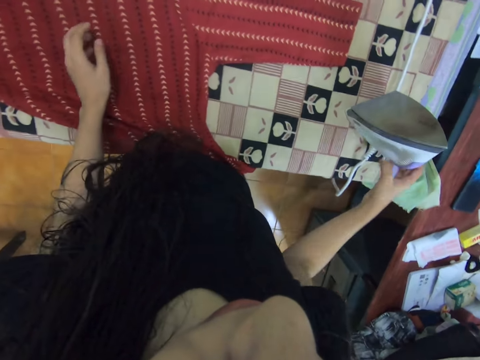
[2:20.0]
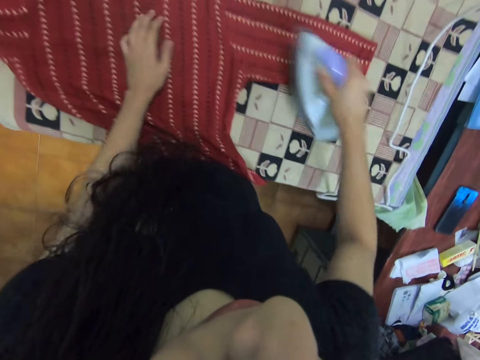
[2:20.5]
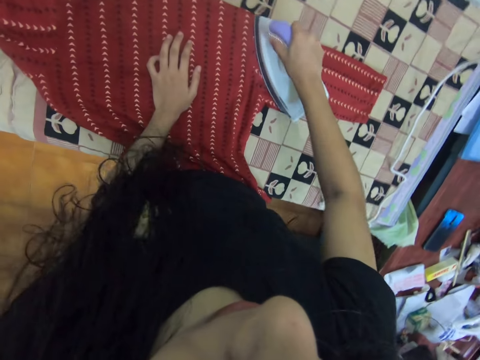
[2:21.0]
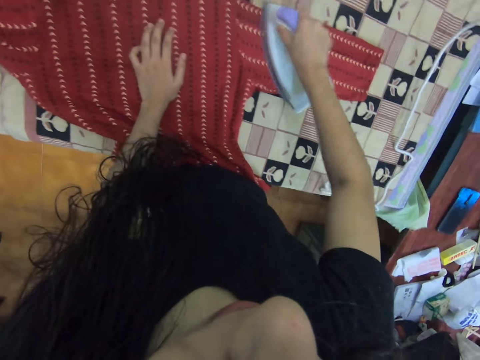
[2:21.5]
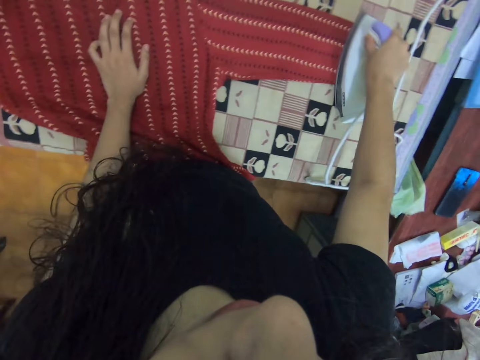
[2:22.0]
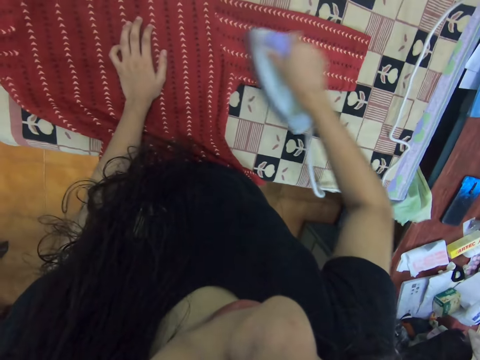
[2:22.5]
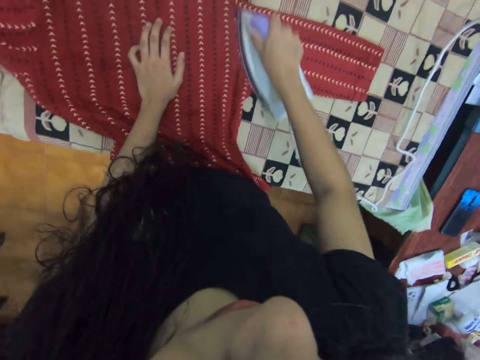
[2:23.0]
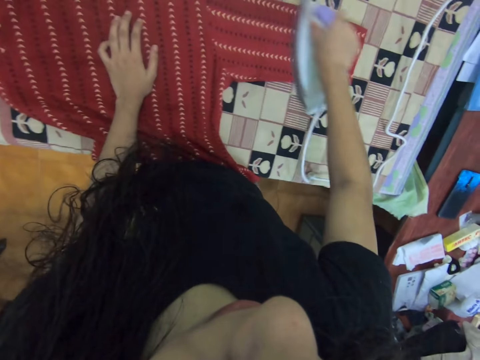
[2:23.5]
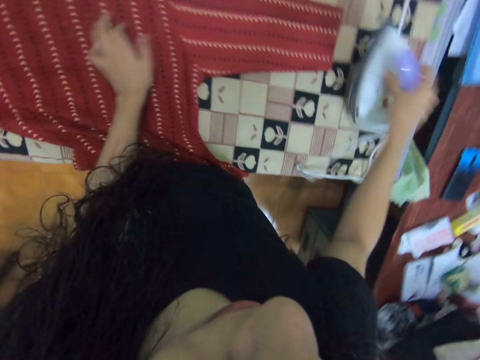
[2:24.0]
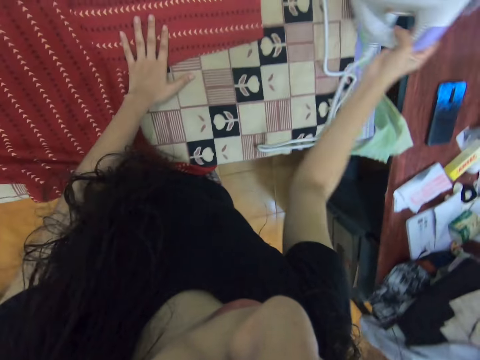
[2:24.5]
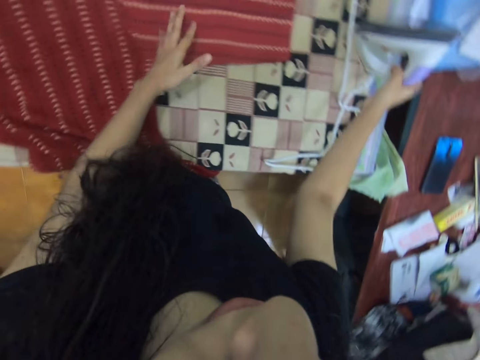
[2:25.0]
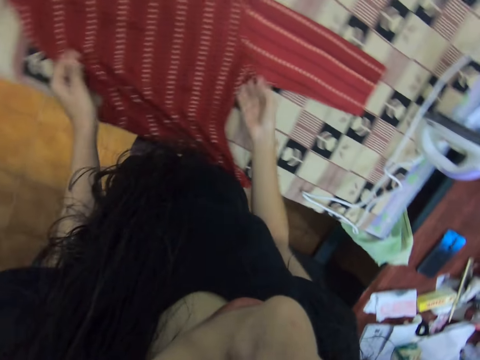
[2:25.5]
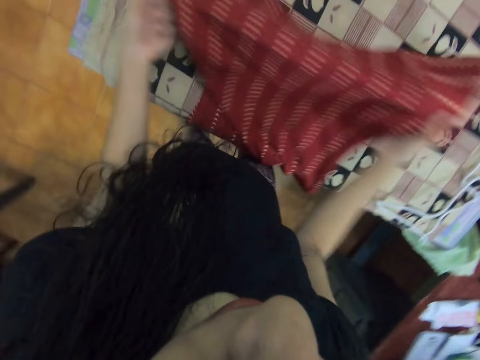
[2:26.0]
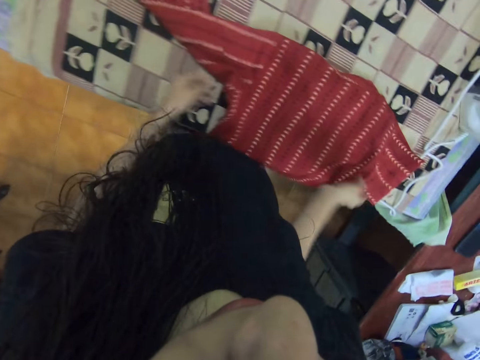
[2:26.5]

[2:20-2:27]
The camera wearer picks up an iron box. They iron a shirt or dress. They put the iron box down. They adjust the shirt.

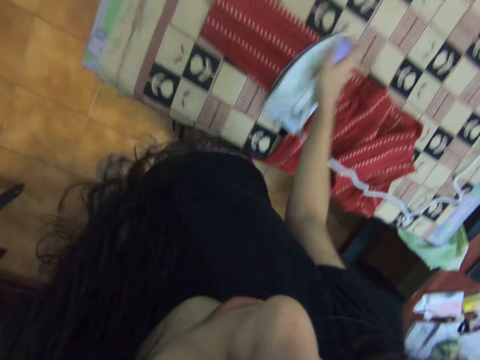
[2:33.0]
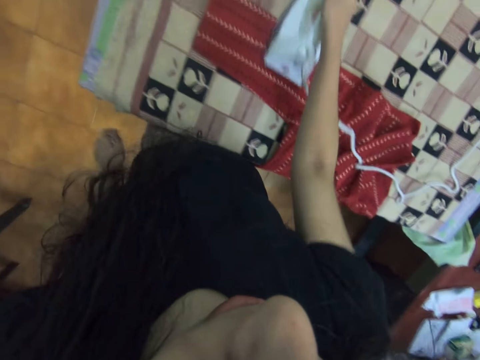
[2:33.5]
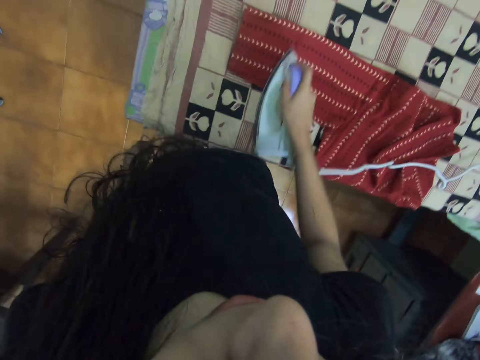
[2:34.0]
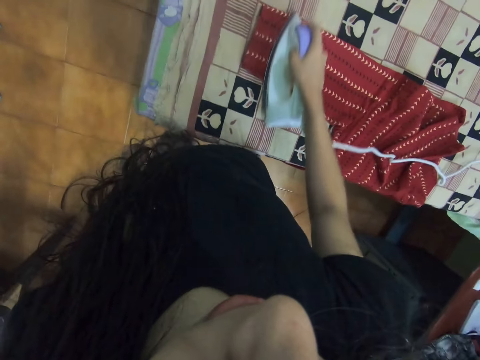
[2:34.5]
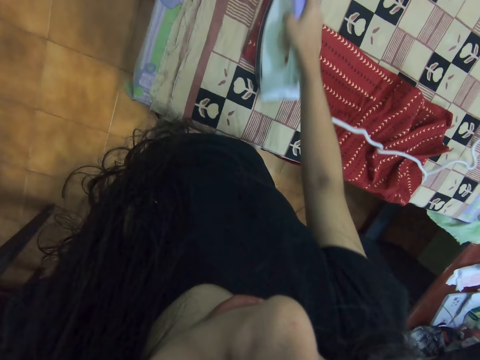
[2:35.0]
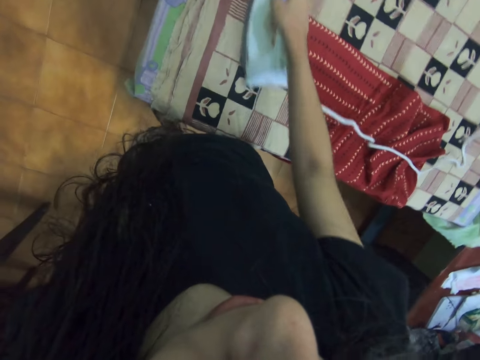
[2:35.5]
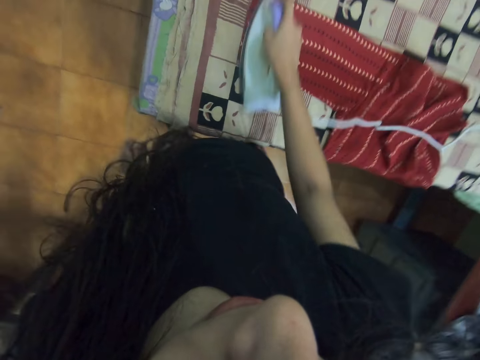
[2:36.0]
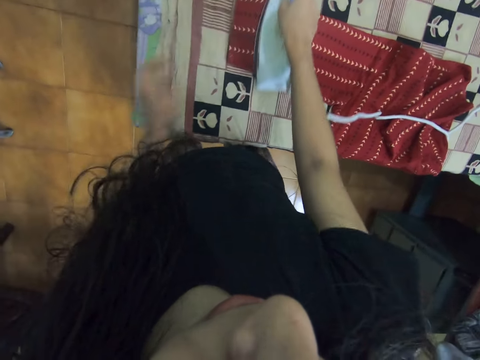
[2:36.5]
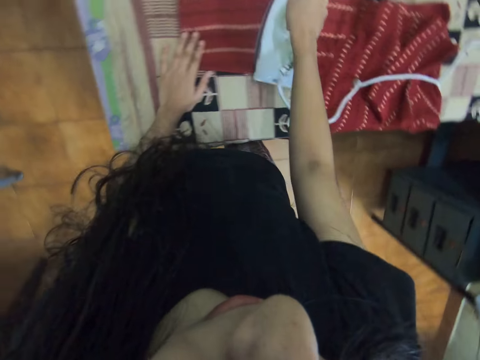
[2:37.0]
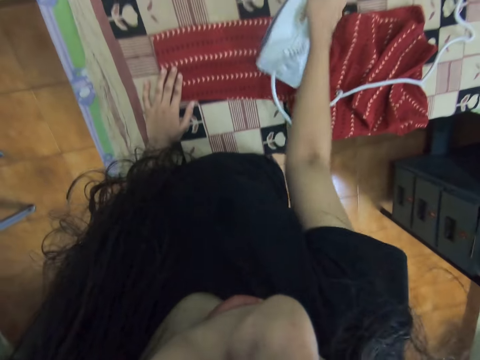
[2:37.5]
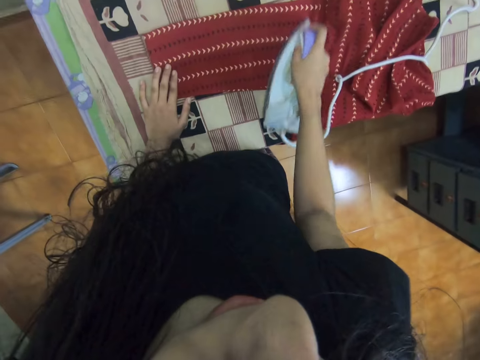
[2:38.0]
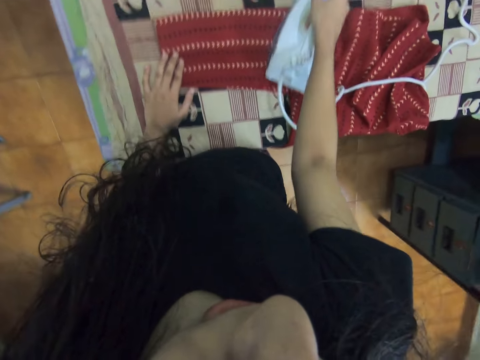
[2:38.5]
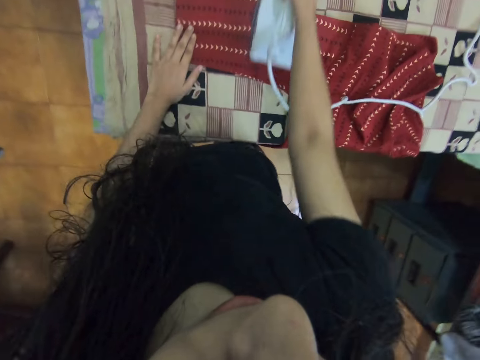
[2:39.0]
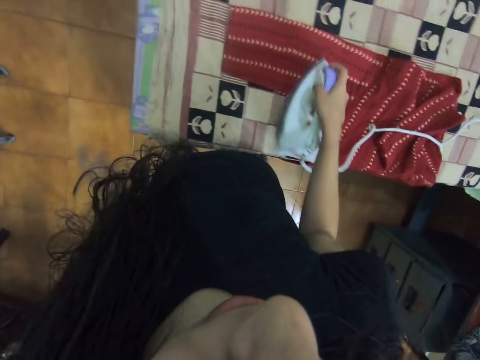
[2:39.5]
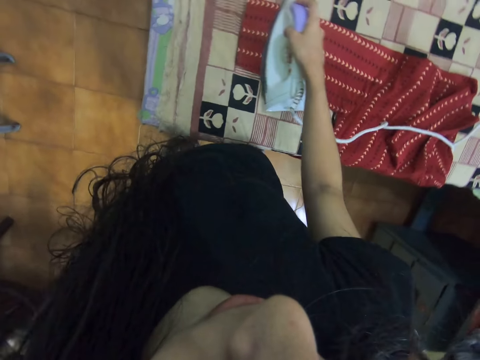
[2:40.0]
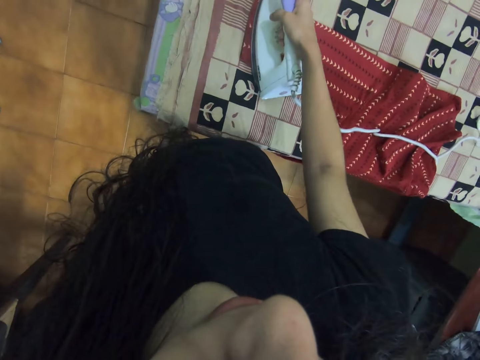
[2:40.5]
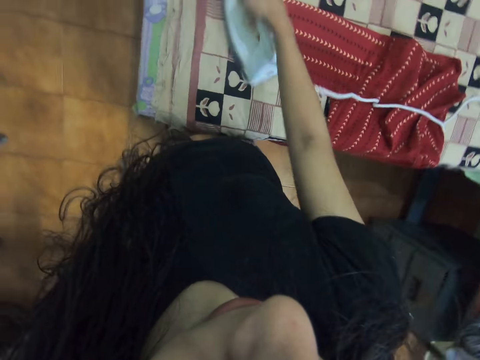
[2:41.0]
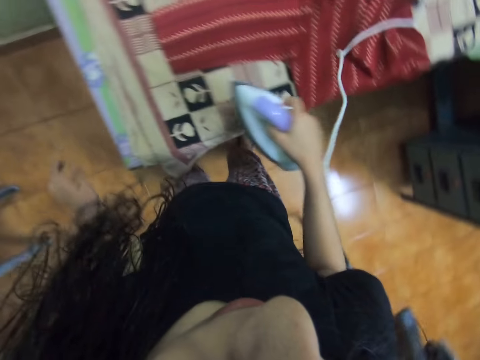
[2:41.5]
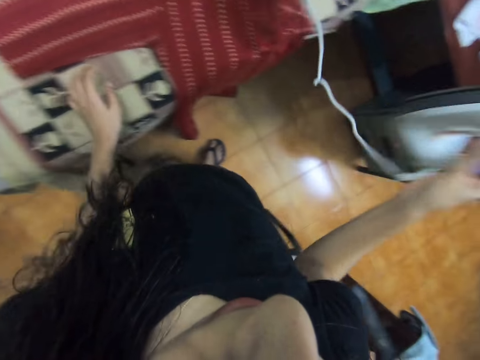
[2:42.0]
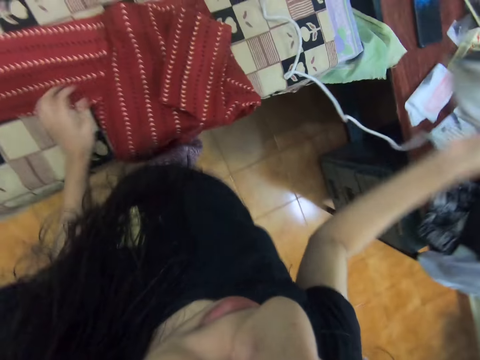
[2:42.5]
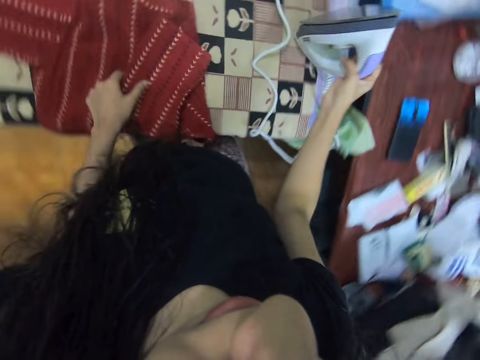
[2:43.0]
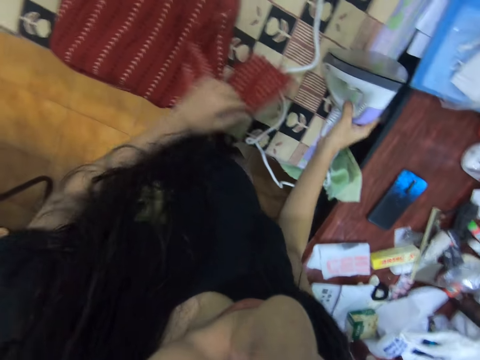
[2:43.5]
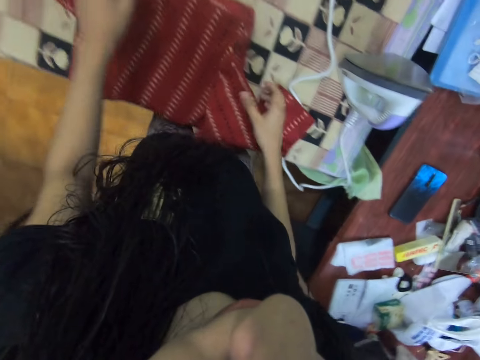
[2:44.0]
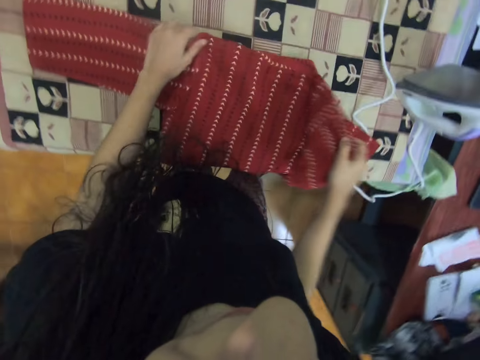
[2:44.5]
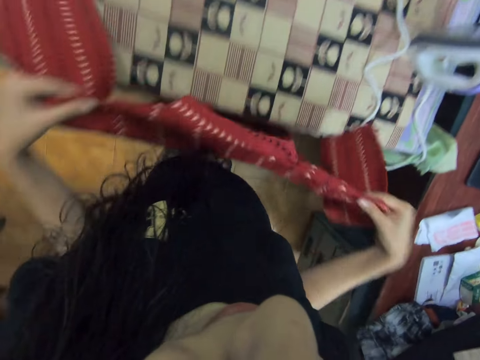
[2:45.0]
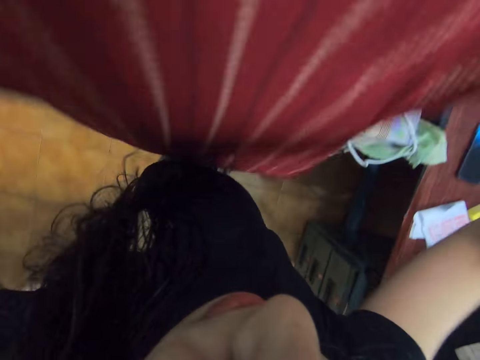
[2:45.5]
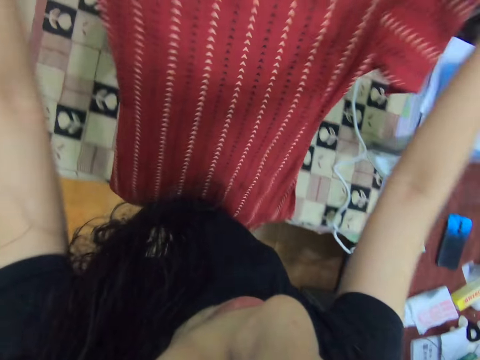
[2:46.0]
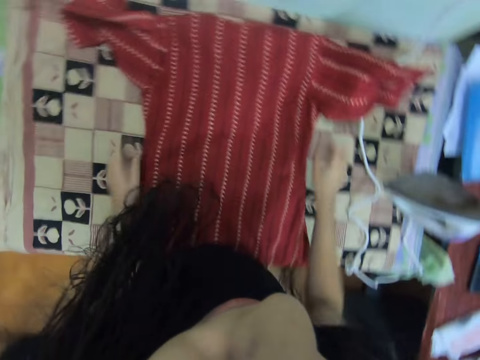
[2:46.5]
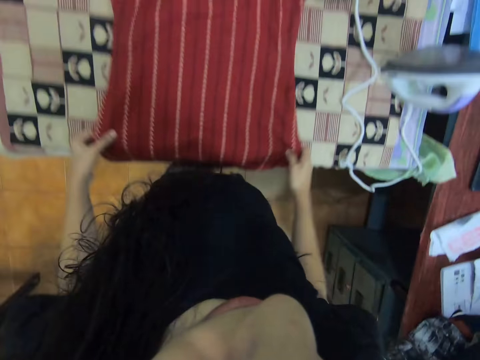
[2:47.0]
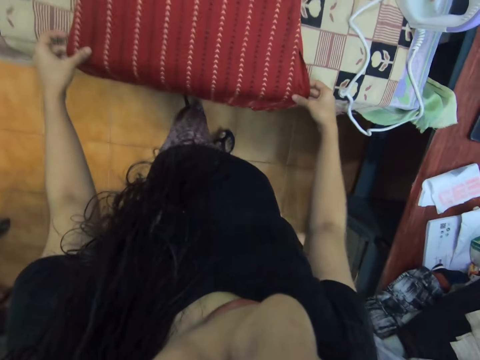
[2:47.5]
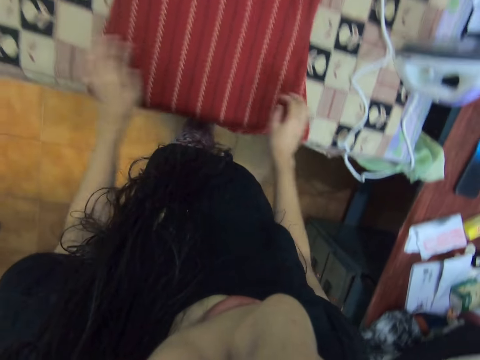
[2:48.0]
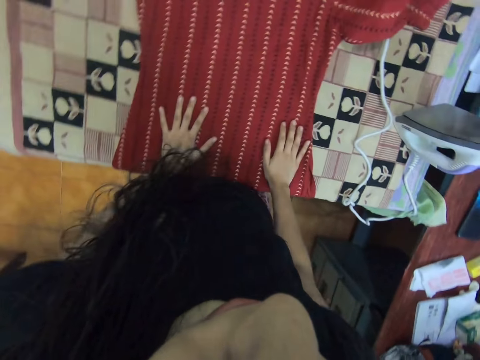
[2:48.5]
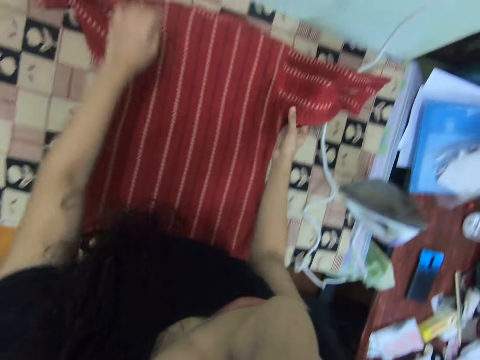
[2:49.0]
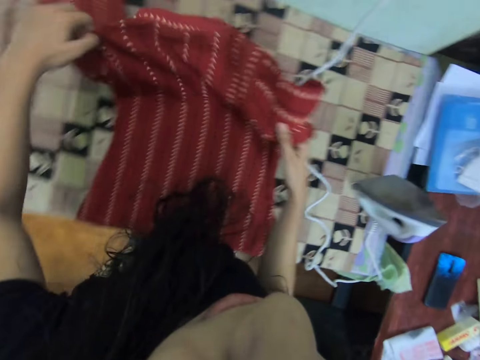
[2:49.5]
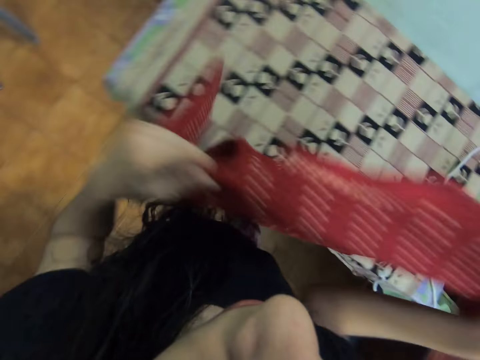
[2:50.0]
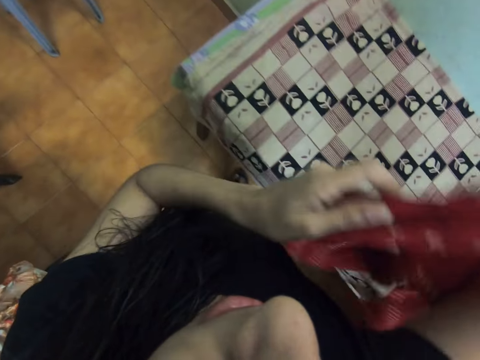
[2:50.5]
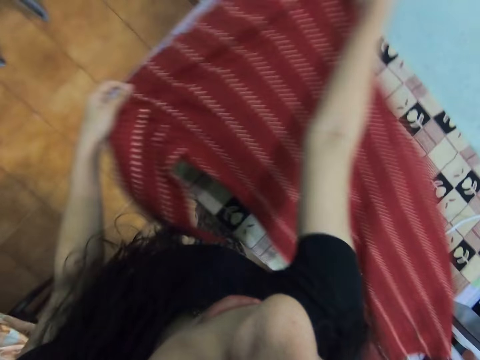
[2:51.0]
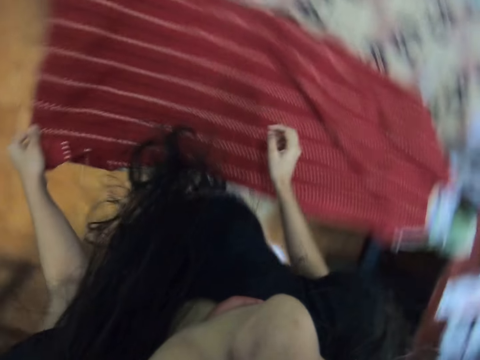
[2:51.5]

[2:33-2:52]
The camera wearer irons a shirt or dress. They put an iron box down. They pick up the shirt. They put the shirt on the ironing board. They adjust the shirt. They pick up the shirt. They move the dress. They put the shirt on the ironing board.
